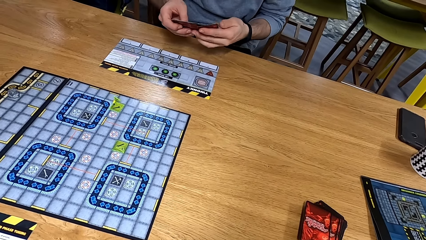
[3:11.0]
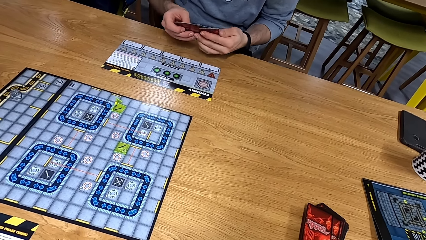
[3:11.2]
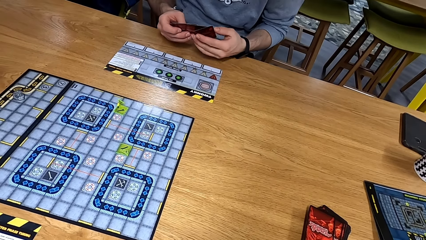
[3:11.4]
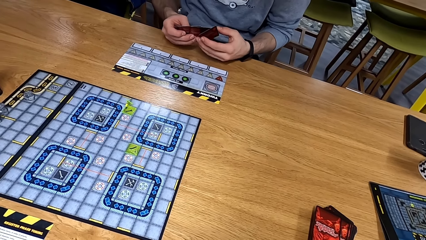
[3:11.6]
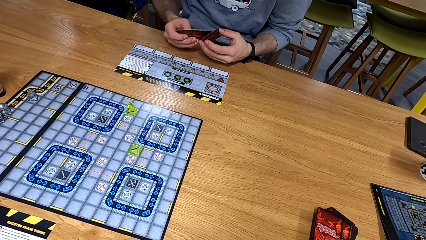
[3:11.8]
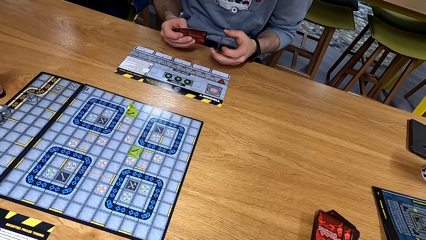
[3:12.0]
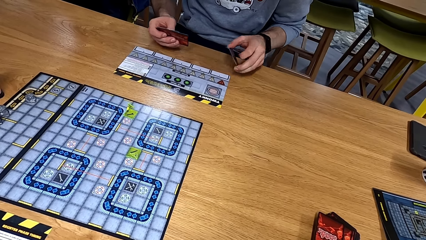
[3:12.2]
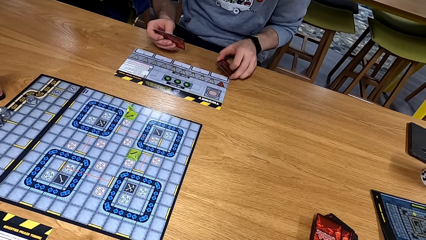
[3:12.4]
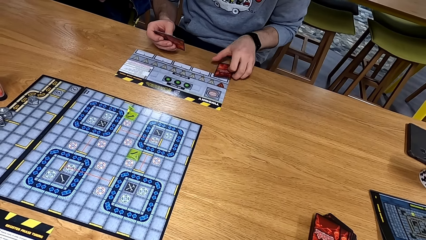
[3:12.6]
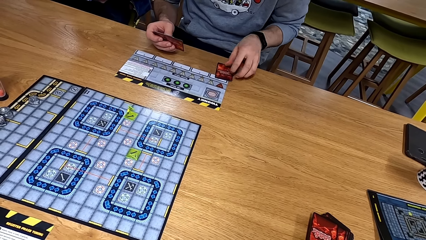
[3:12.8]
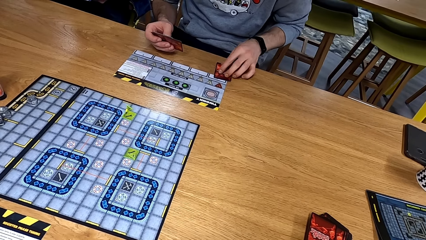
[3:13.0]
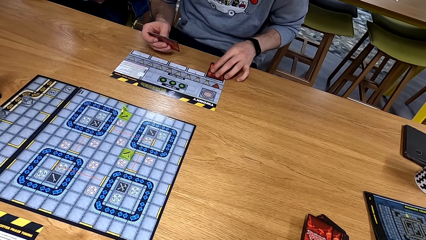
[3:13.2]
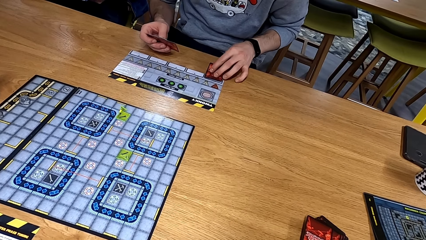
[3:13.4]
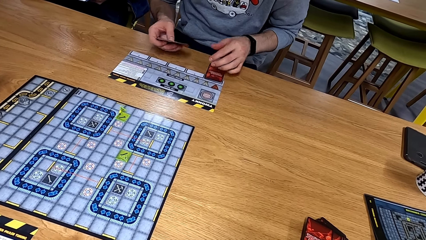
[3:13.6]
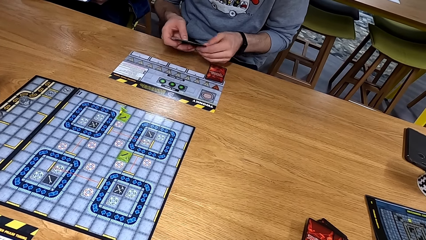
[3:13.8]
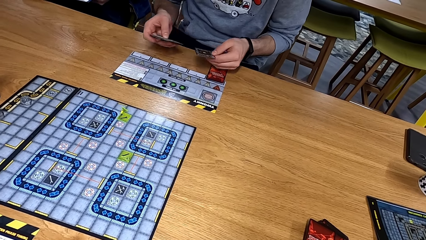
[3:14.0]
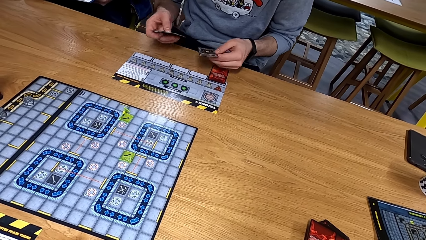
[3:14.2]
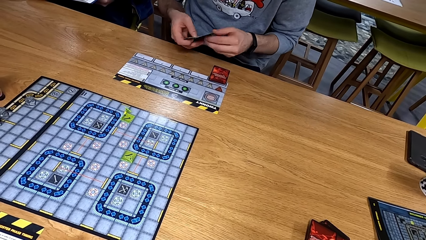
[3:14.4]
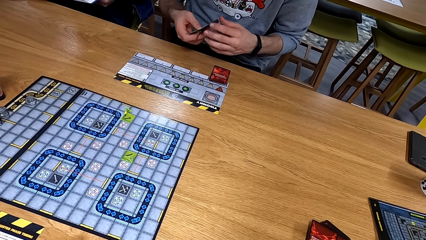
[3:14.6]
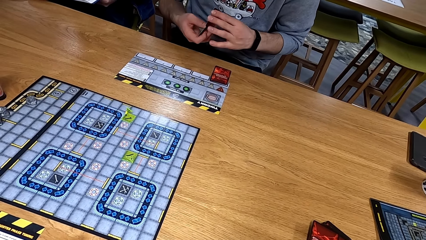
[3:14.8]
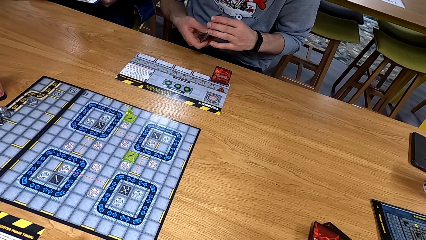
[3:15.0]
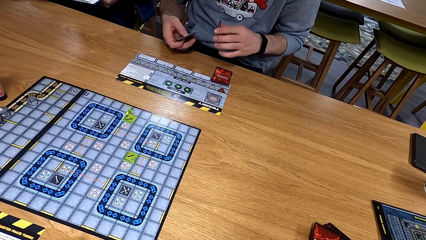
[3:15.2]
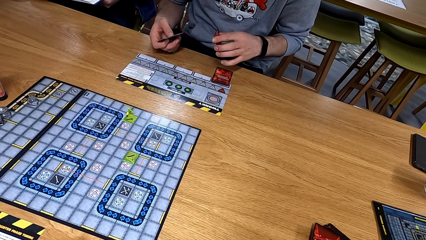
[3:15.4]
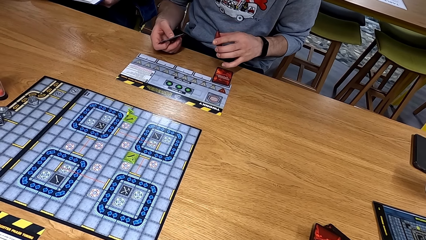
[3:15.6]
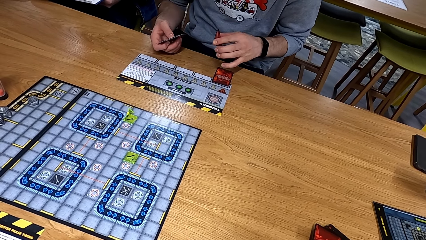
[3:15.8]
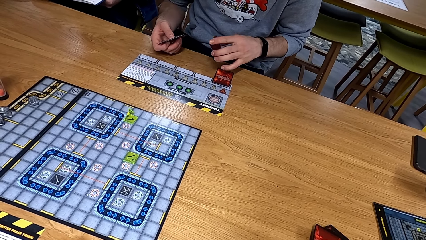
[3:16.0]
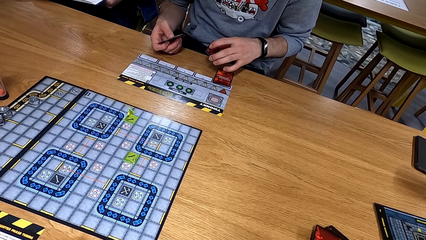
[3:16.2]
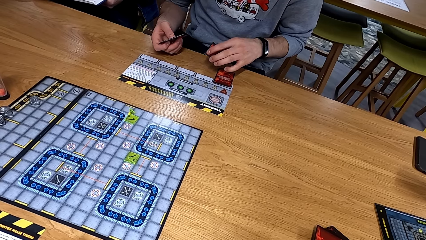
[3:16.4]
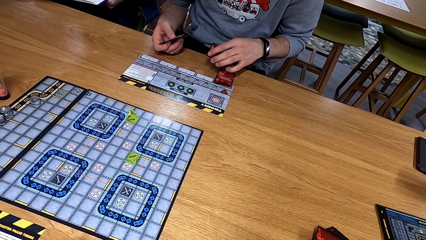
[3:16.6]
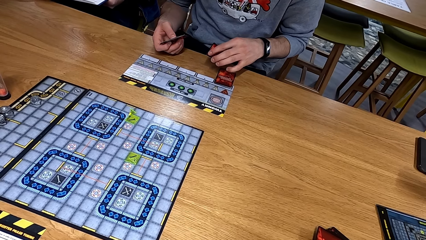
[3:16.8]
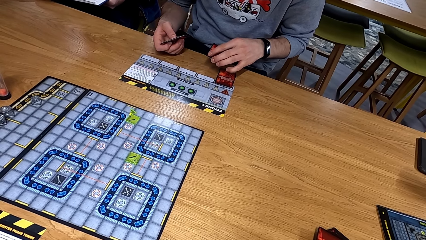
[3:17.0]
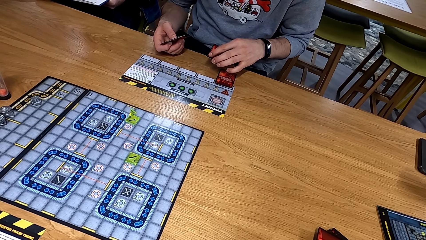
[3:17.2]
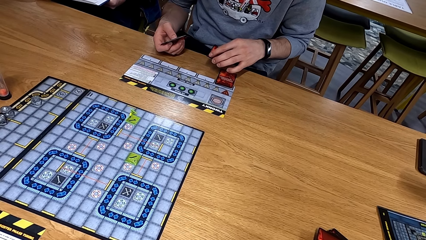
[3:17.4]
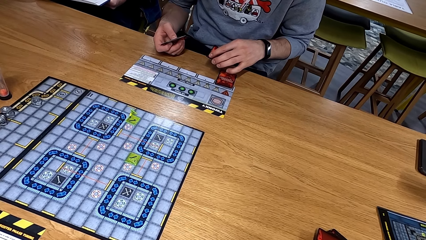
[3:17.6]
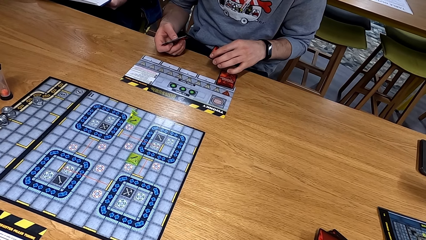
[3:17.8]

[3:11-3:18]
The camera wearer puts cards on the table.

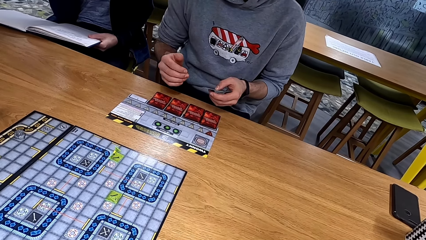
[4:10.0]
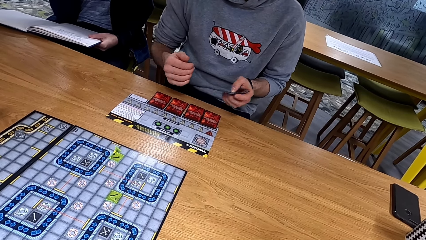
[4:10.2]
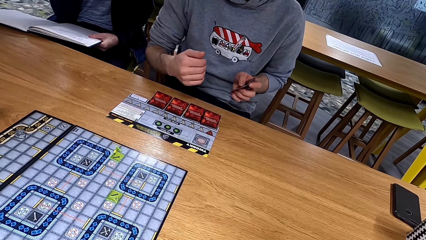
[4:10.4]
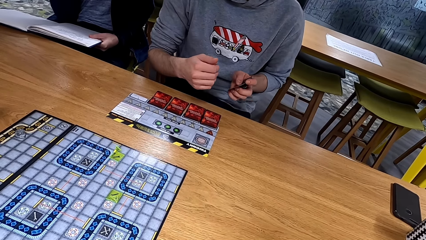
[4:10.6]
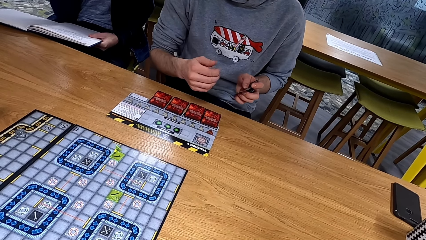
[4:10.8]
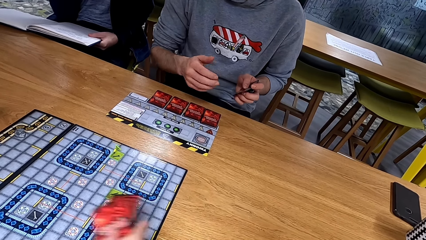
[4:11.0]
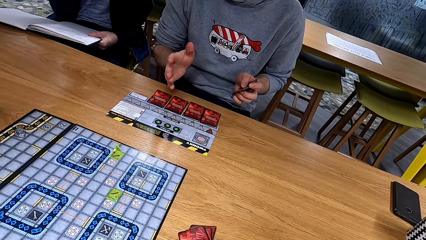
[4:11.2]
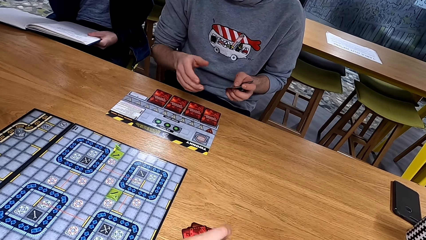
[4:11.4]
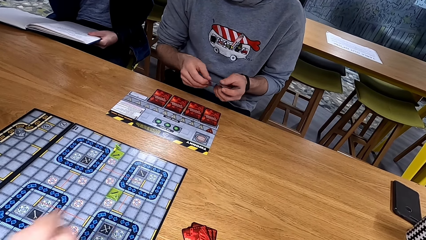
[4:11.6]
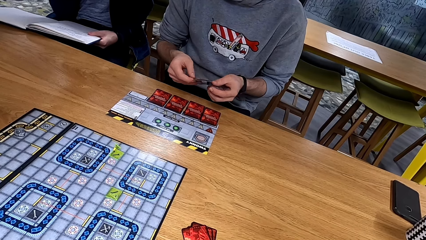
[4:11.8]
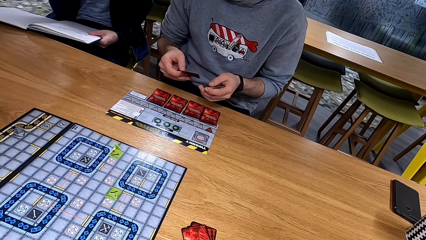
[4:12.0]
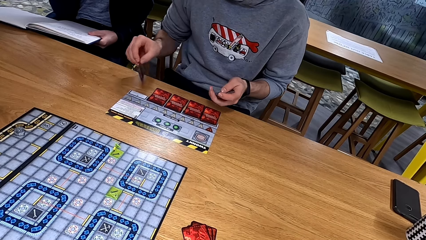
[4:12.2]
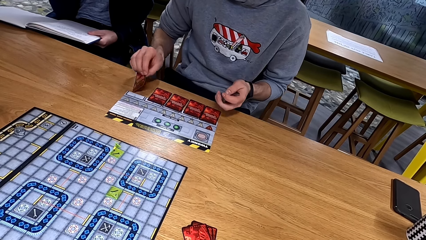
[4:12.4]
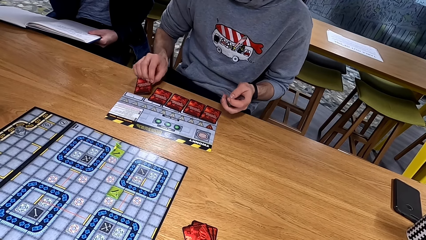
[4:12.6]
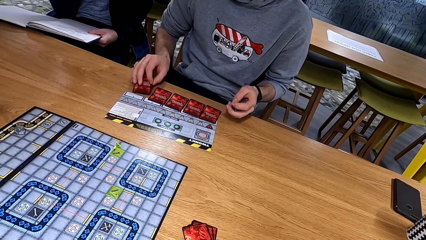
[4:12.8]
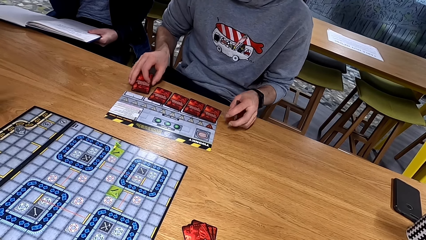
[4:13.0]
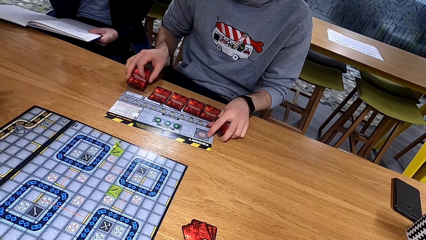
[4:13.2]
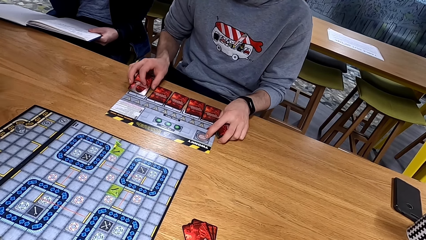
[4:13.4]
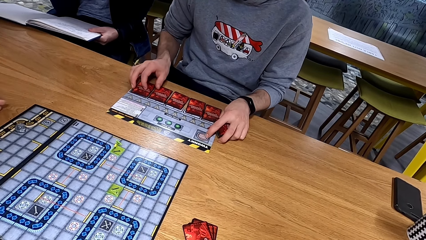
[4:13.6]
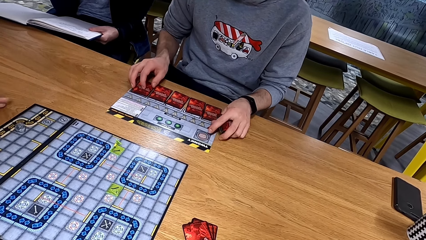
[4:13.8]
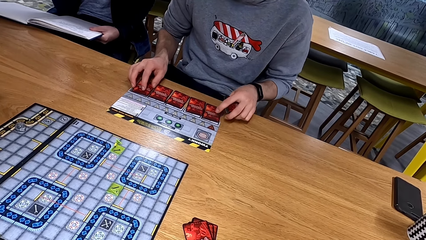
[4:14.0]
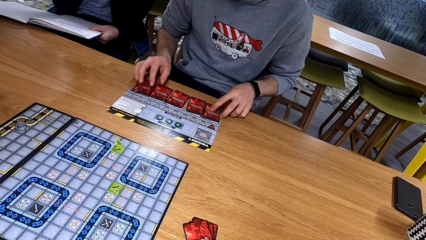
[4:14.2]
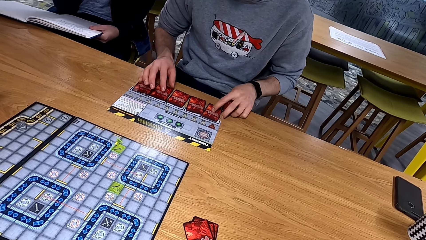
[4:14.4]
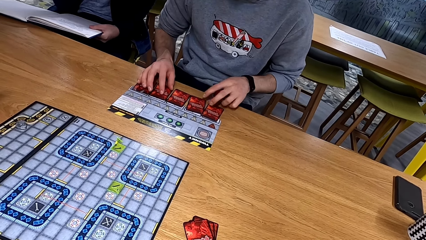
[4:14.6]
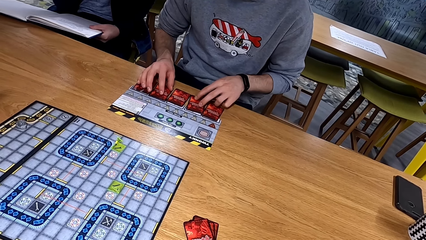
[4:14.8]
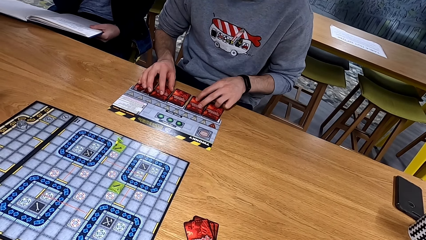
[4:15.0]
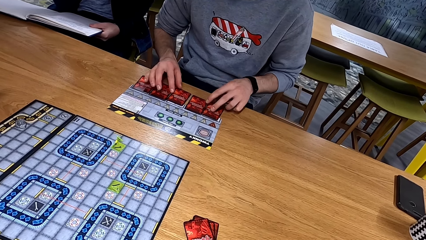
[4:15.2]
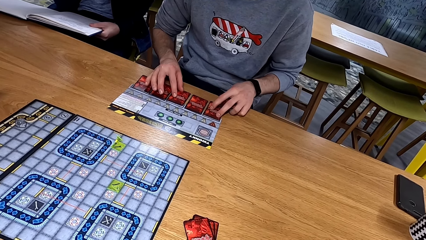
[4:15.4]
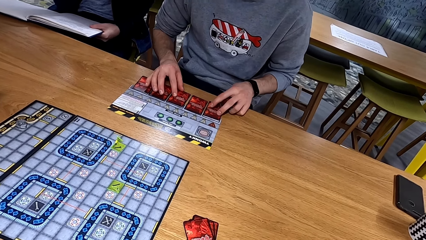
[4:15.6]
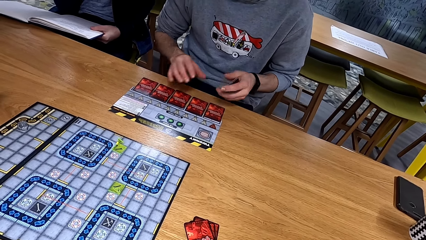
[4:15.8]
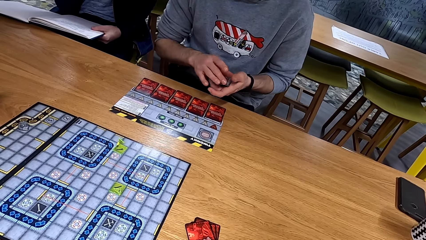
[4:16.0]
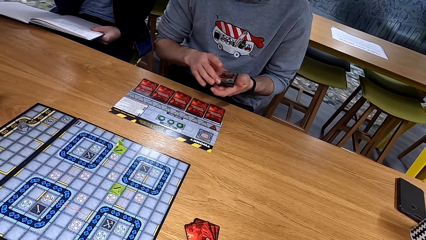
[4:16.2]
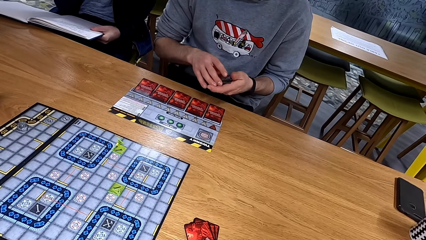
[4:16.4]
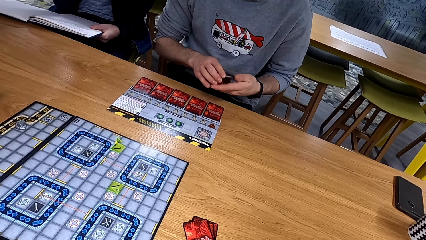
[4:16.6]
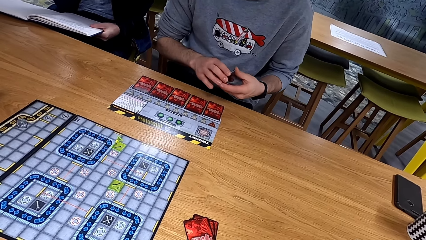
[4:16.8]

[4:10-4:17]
The camera wearer puts cards on the table.

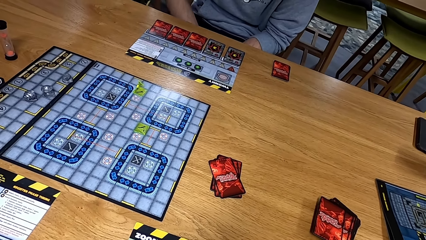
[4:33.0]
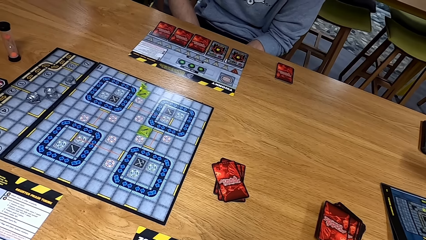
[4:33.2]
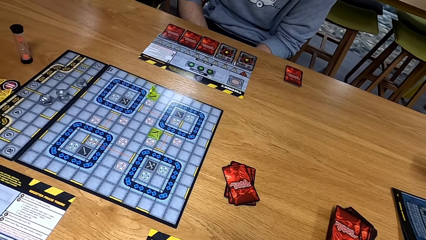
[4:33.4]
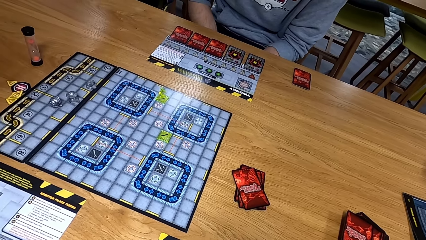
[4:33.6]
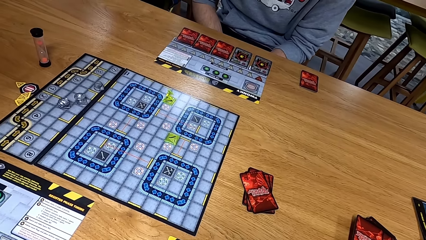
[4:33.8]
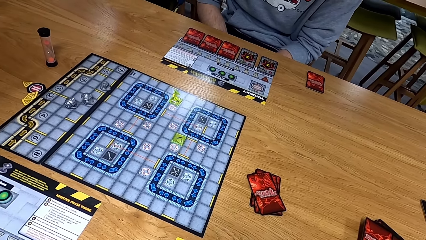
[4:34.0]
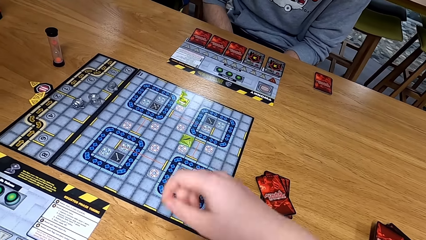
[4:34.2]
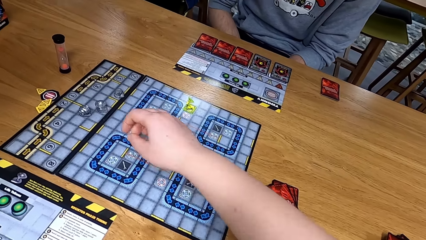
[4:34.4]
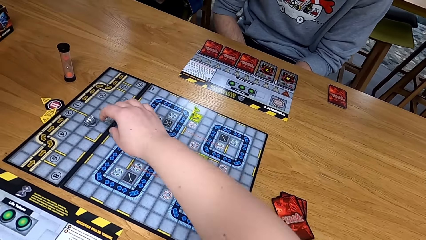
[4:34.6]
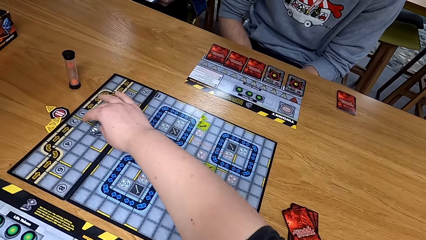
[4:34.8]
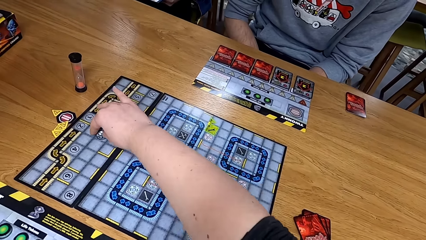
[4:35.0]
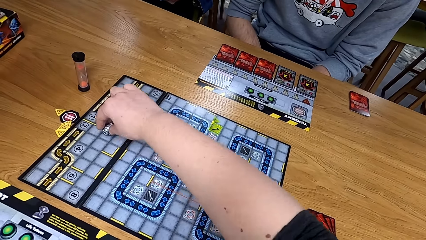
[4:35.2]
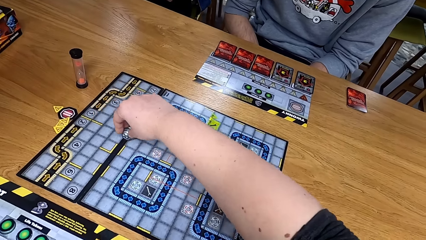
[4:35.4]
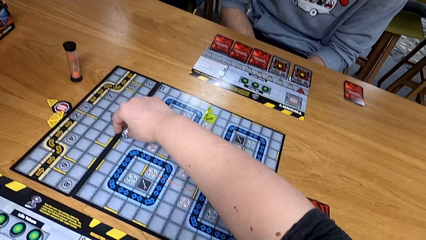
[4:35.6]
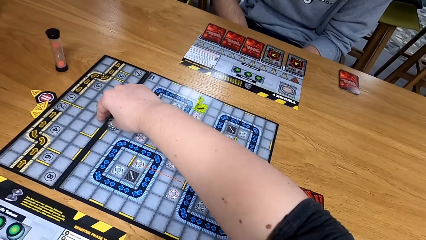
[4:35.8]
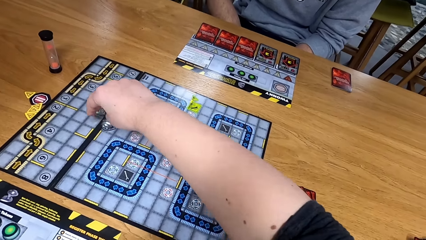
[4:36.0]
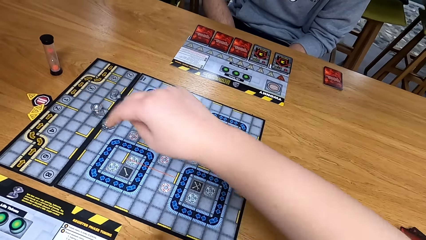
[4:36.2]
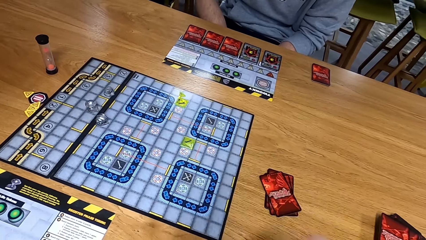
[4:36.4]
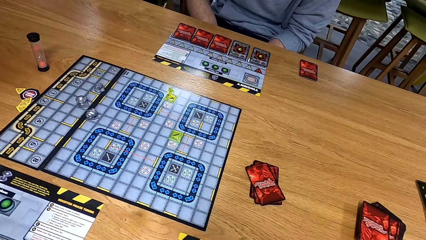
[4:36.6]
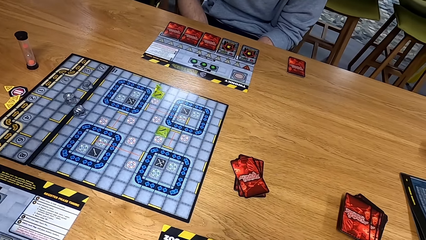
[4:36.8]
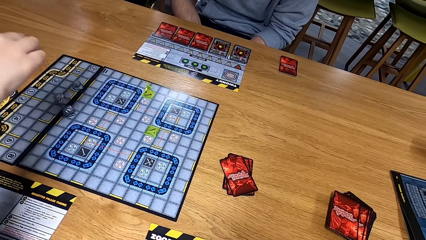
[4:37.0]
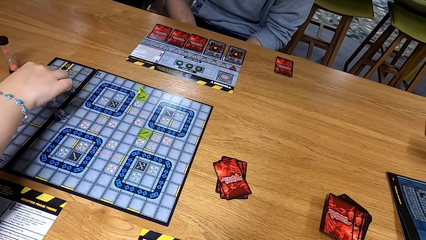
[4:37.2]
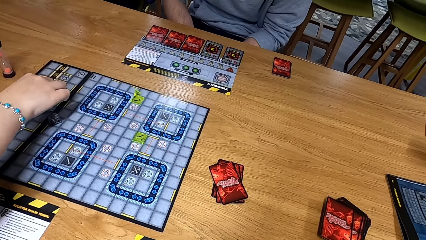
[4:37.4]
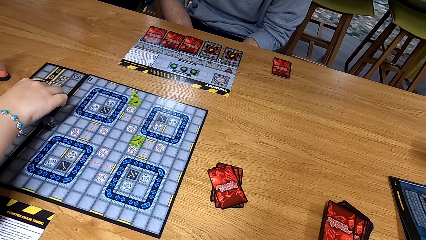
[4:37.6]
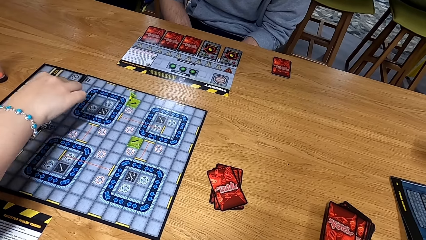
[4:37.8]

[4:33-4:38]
The camera wearer moves something on the board.
